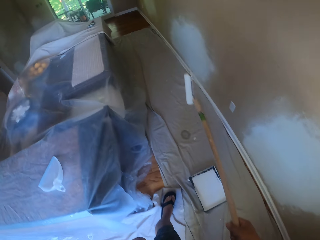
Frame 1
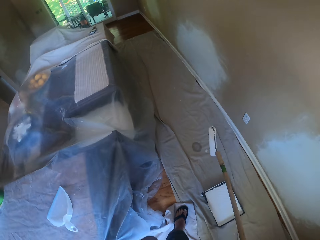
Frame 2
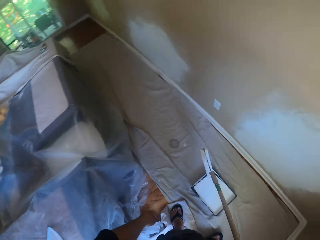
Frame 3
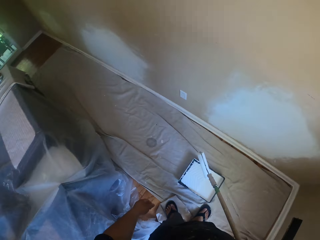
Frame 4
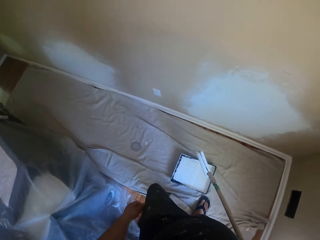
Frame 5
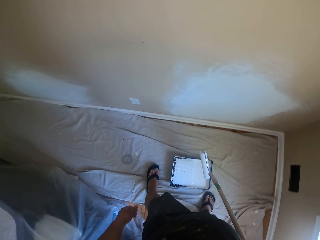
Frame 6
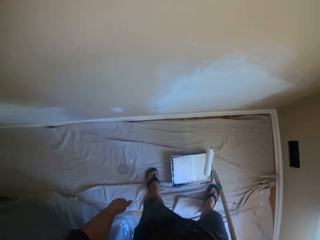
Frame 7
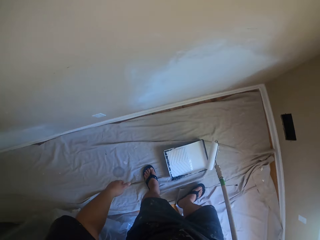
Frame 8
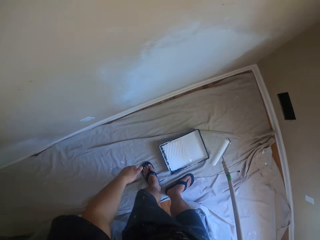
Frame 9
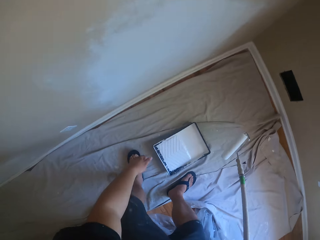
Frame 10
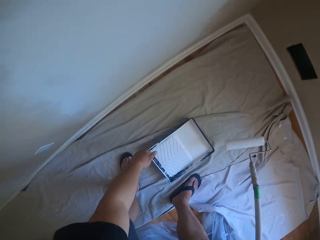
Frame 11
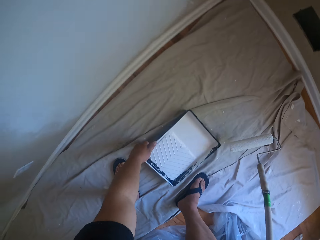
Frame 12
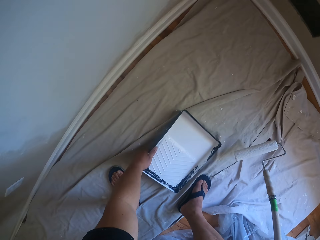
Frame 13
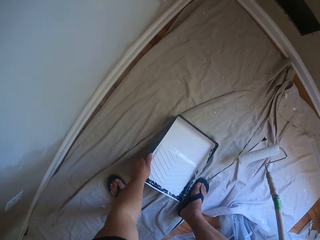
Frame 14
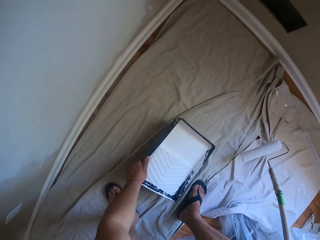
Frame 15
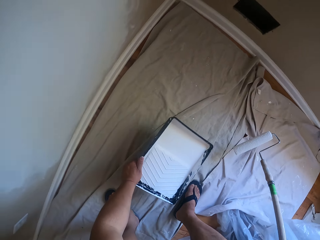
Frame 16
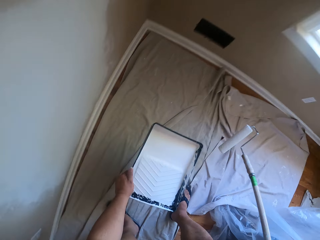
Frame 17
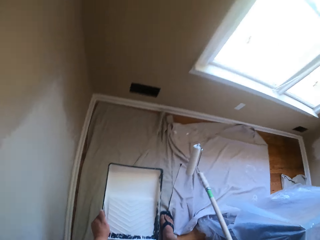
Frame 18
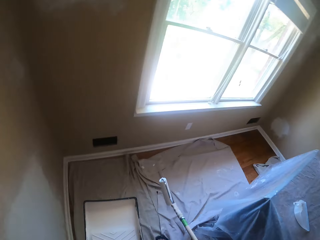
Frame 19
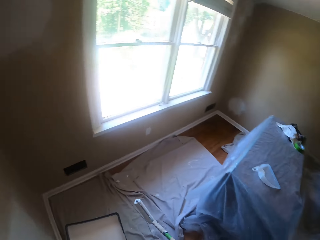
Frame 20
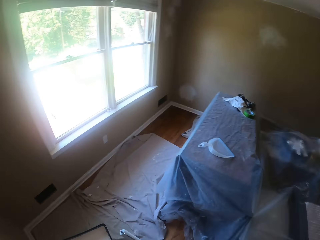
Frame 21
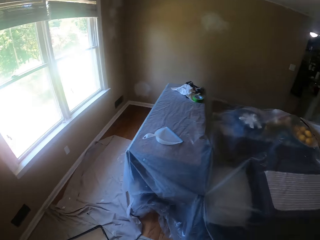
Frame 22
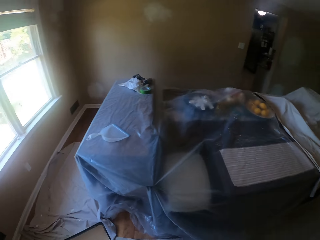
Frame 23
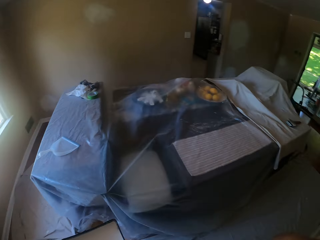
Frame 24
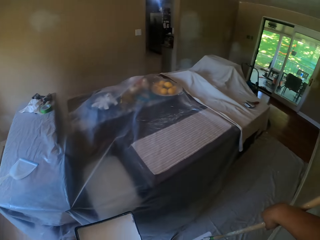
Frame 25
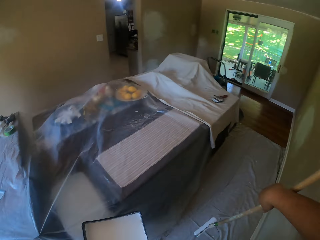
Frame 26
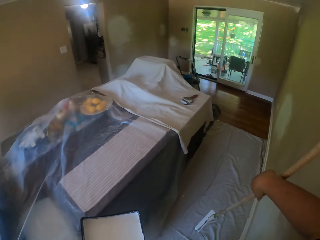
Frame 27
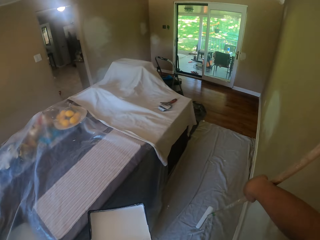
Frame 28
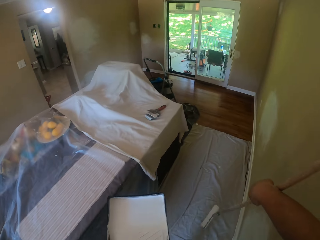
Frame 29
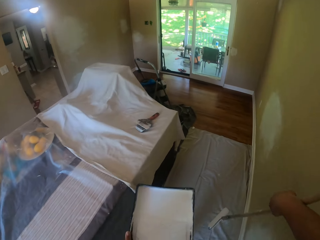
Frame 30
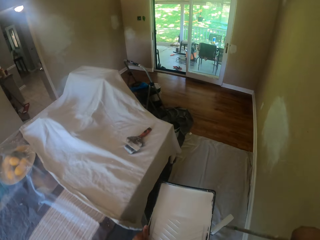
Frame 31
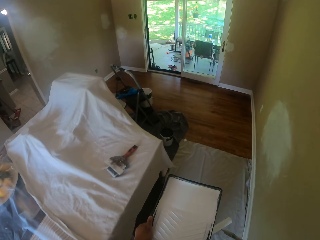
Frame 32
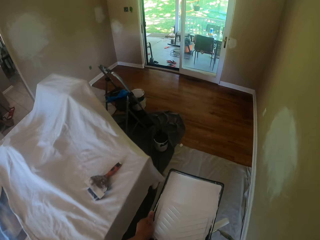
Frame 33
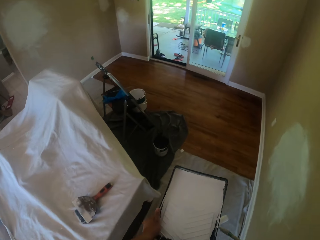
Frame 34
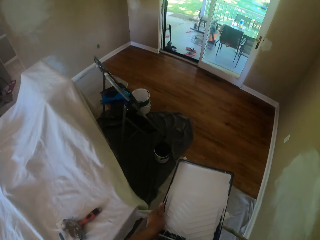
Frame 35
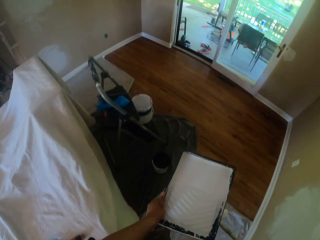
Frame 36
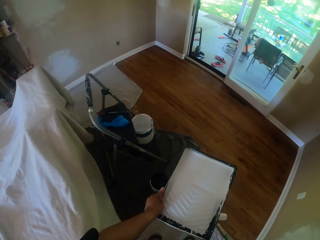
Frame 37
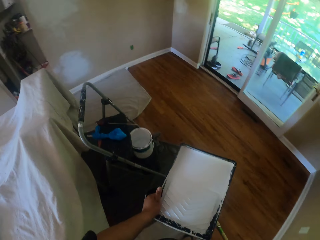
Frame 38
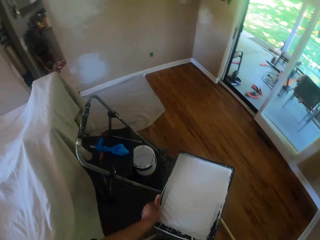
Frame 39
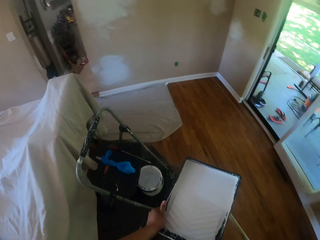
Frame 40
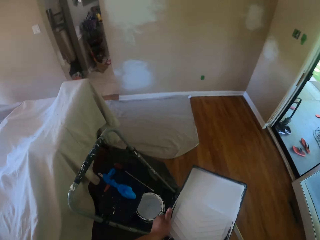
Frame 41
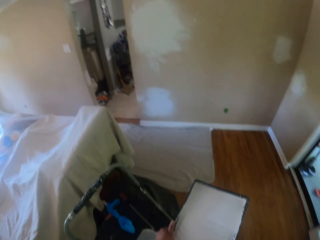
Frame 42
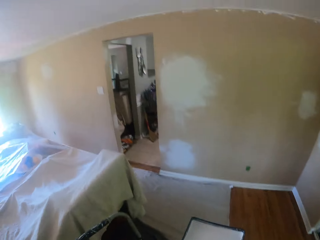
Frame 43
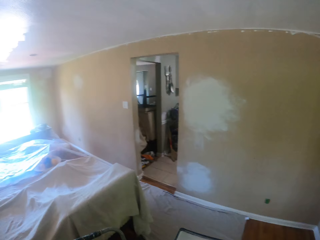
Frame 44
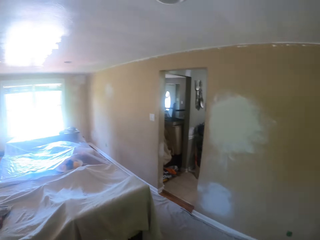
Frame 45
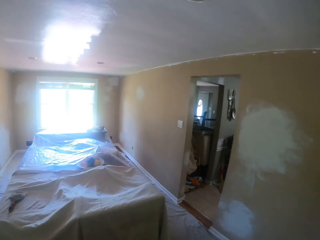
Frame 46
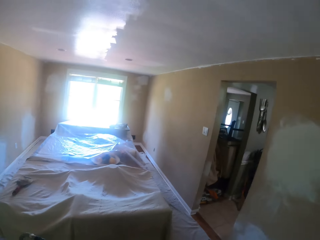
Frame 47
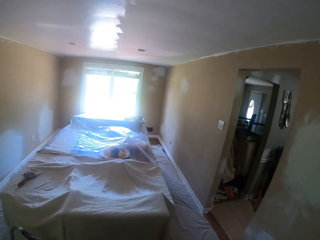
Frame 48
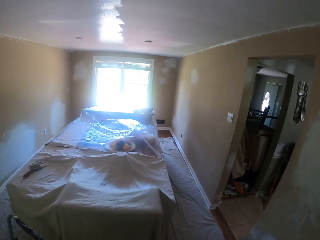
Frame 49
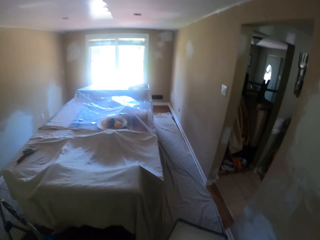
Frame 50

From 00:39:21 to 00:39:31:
The camera wearer carries the paint tray with his left hand. He picks up the paint tray. He walks around the sitting room to the opposite side of the wall.

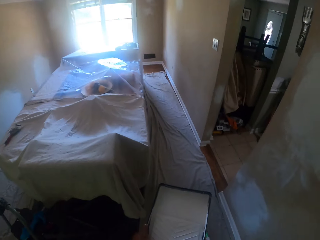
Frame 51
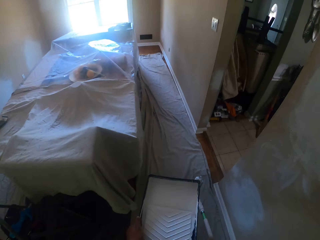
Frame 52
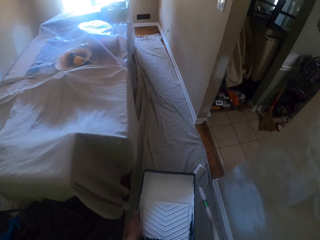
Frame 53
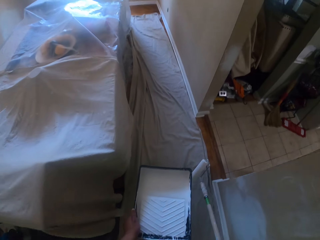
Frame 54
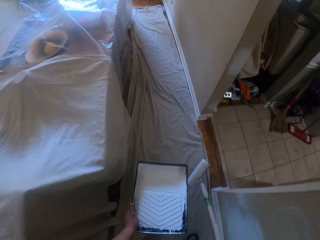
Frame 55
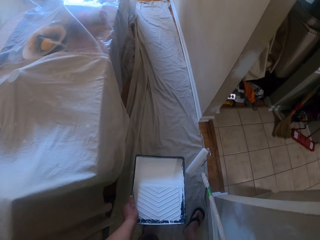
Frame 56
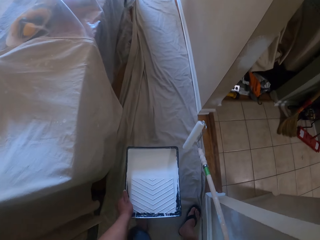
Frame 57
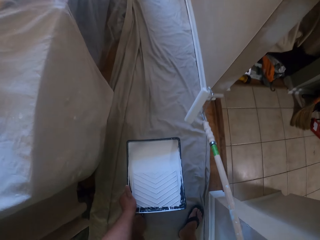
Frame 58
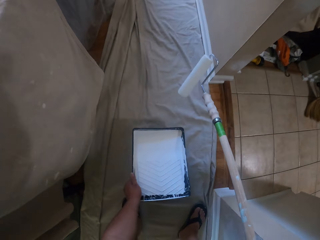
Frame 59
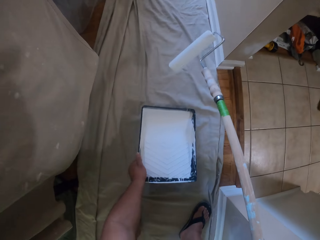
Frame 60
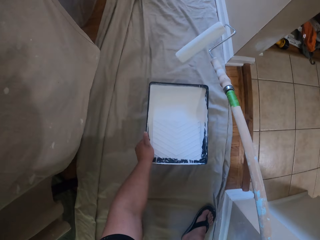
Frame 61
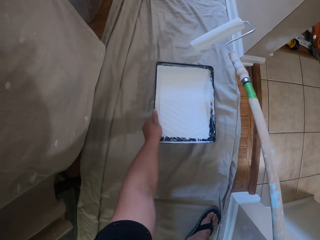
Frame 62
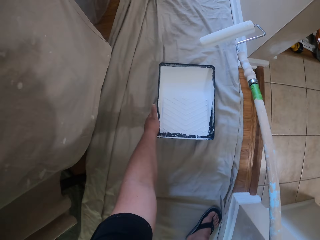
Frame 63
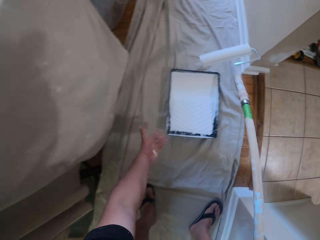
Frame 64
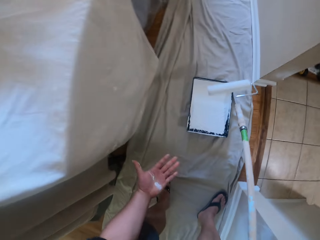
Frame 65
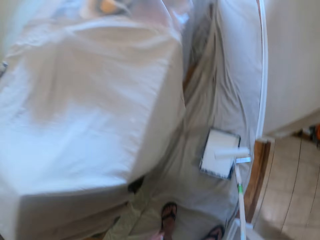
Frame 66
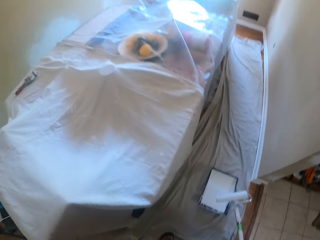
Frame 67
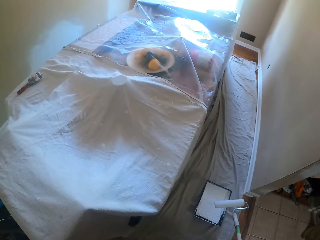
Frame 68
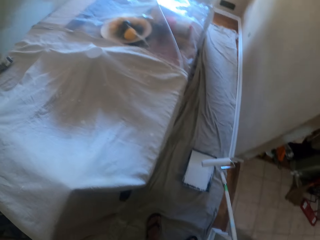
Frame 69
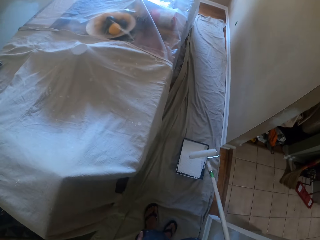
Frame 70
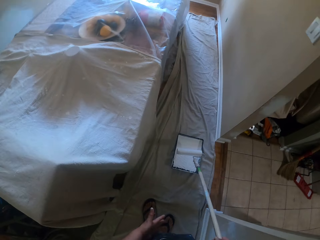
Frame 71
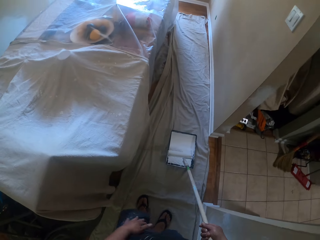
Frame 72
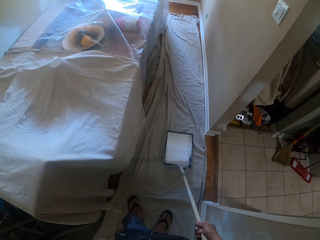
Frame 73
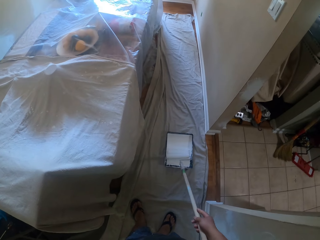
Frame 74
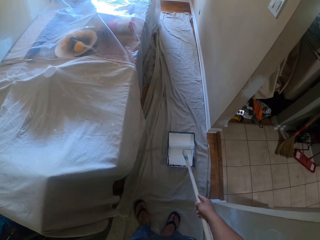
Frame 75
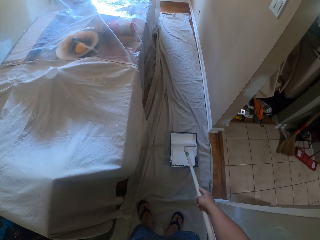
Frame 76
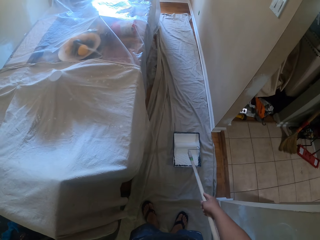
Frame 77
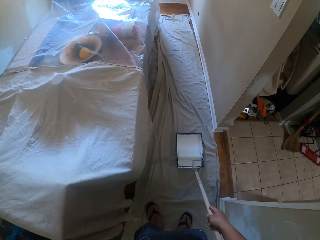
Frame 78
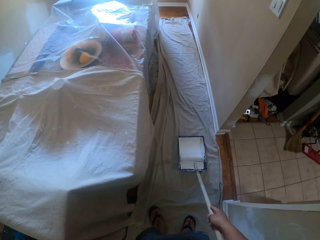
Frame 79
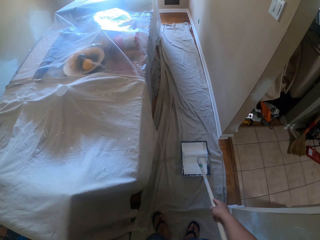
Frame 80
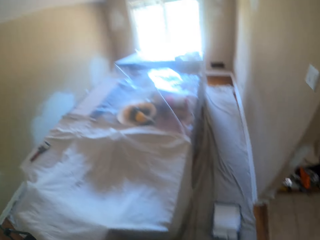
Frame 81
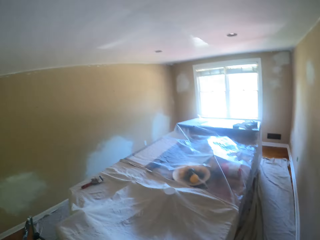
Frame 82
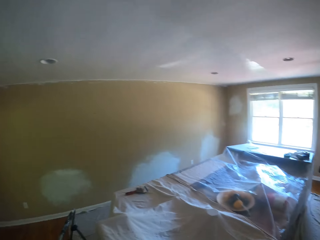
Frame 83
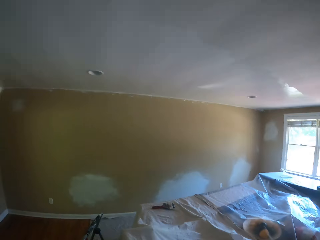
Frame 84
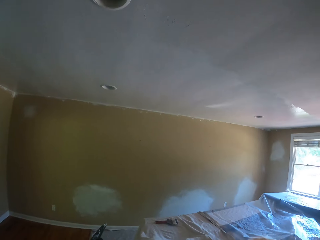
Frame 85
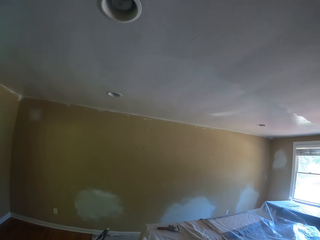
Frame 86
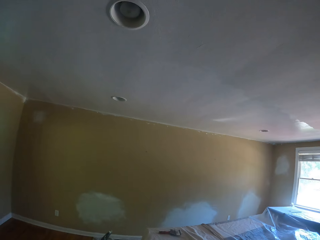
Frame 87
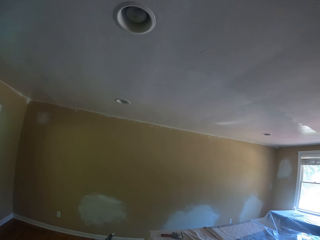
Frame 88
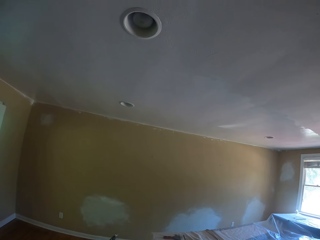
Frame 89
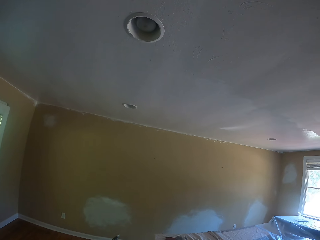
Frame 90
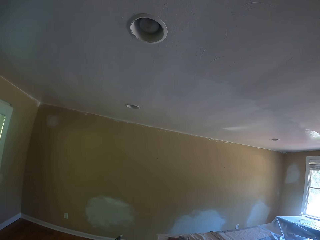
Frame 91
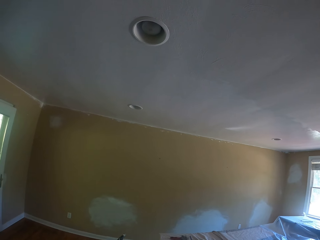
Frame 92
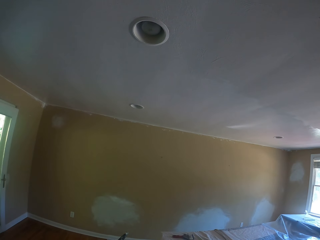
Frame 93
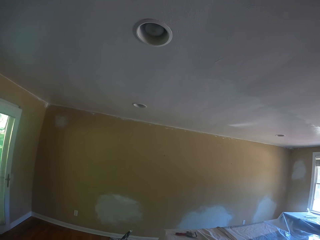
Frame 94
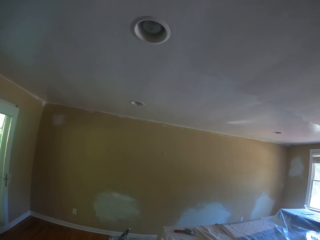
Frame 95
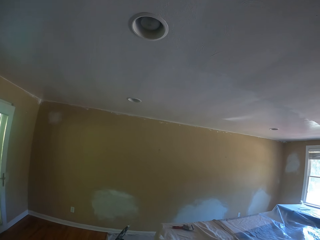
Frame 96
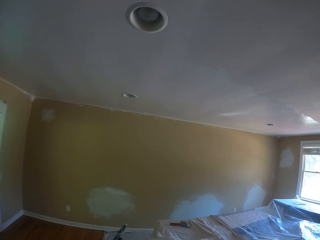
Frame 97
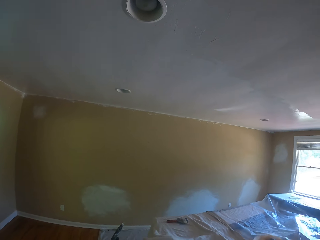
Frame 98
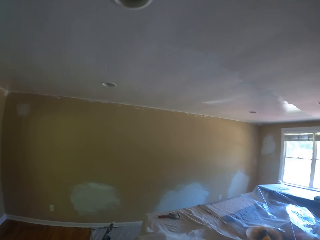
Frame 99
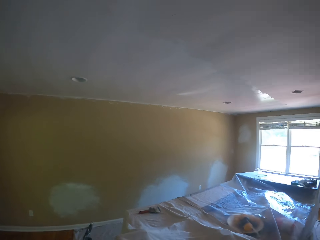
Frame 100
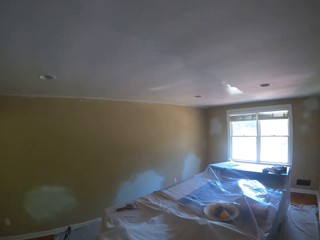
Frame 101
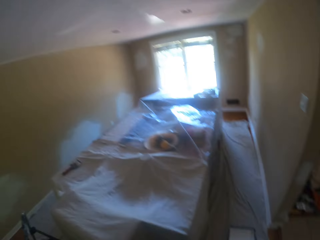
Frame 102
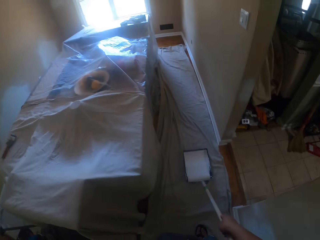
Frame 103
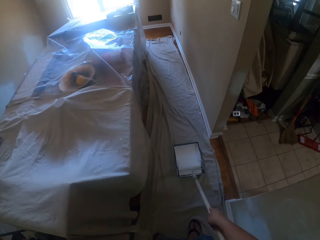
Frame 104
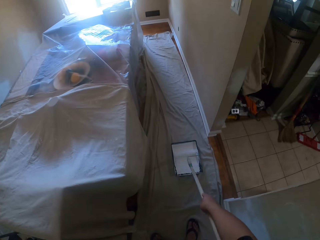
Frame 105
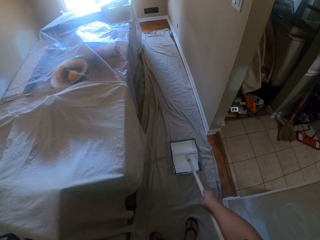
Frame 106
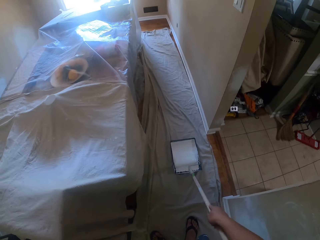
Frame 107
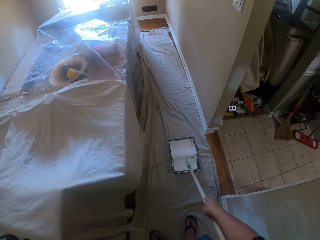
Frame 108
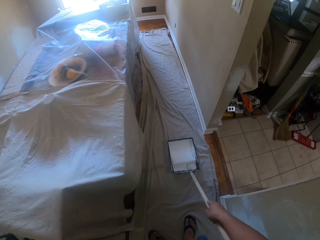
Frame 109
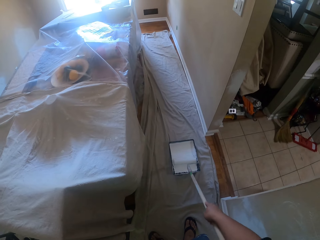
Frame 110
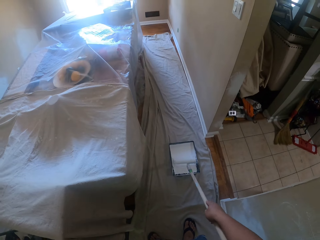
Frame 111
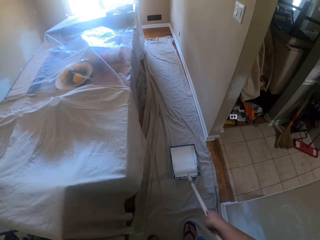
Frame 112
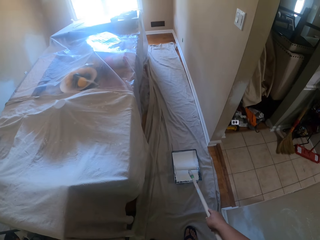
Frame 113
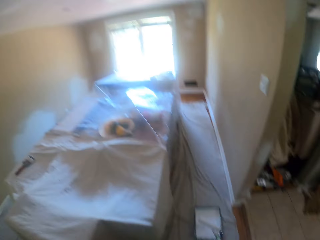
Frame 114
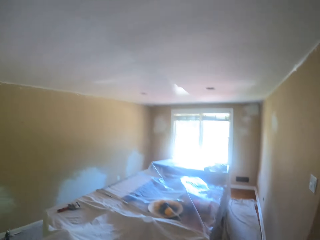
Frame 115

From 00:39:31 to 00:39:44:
The camera wearer places the paint tray on a drop cloth on the floor. He looks at his left hand. He scoops paint from the paint tray with the paint roller. He rolls the paint roller on the paint tray. He looks at the ceiling. He rolls the paint roller on the paint tray.
